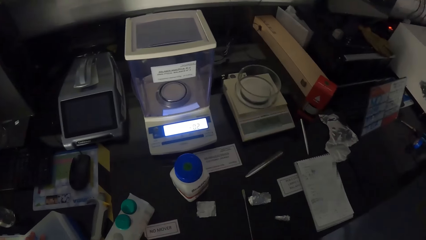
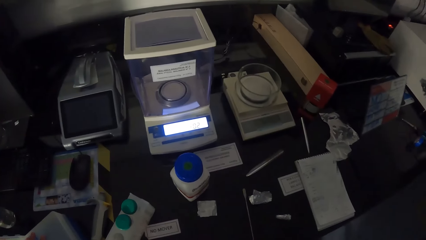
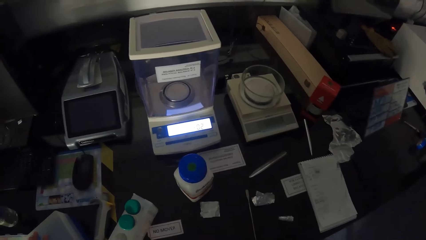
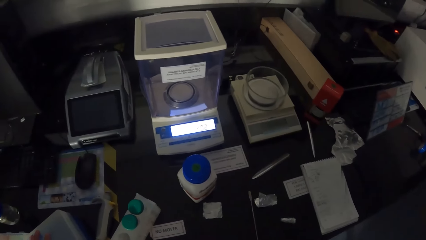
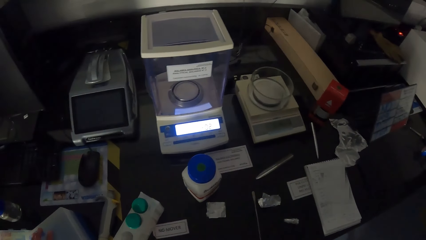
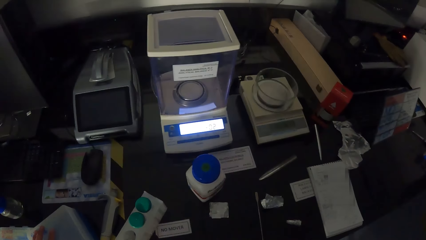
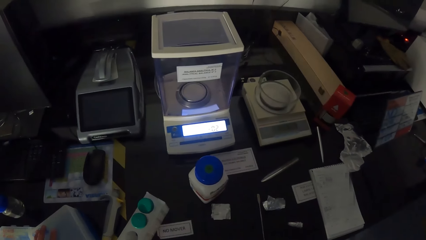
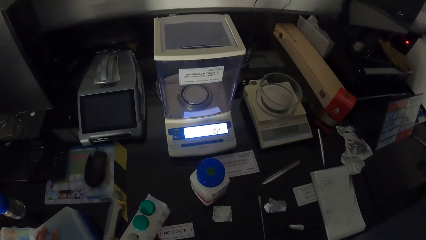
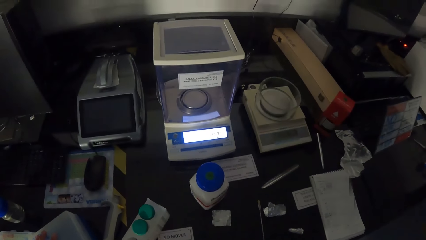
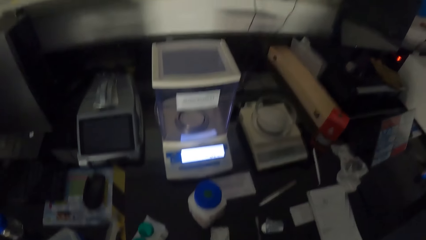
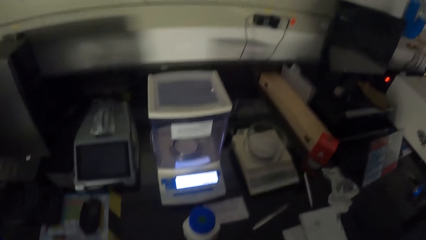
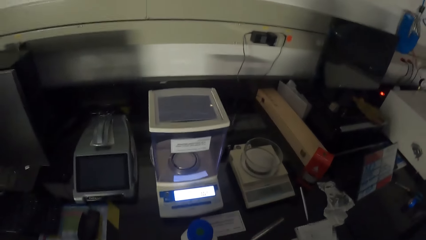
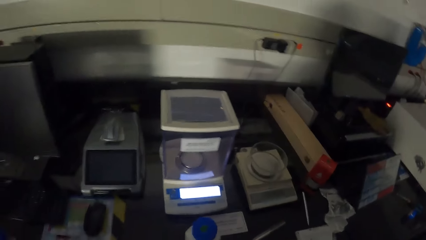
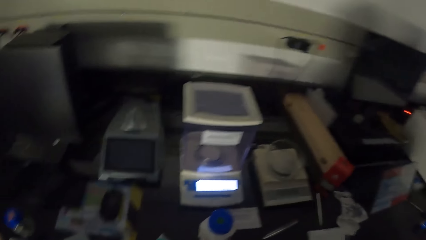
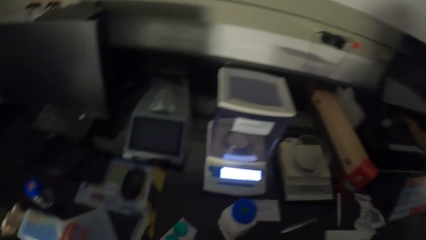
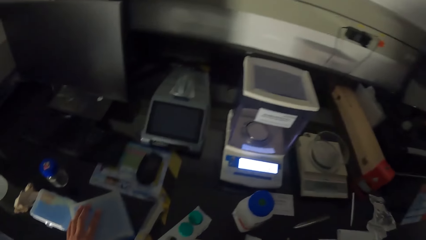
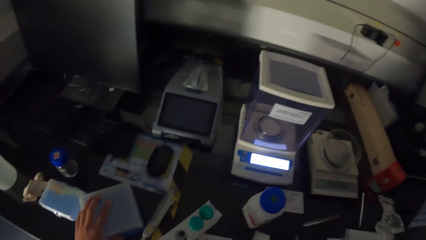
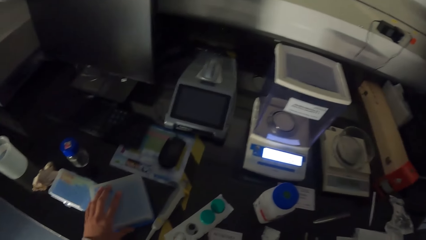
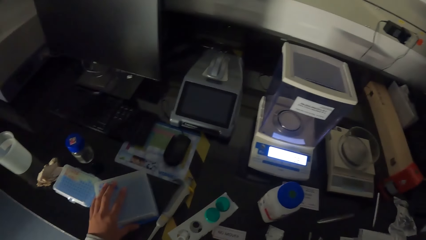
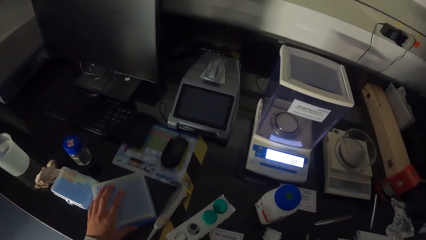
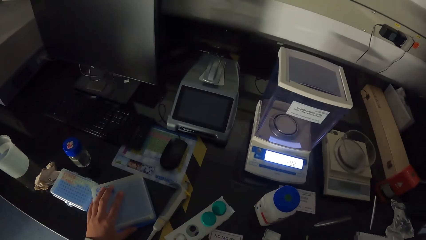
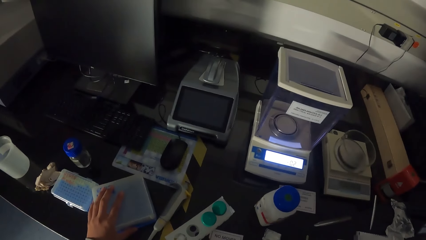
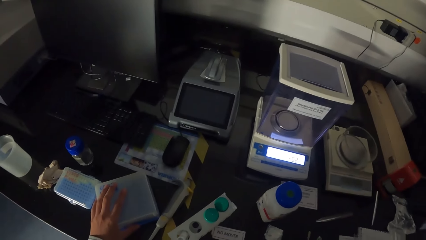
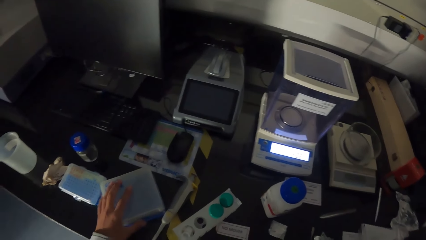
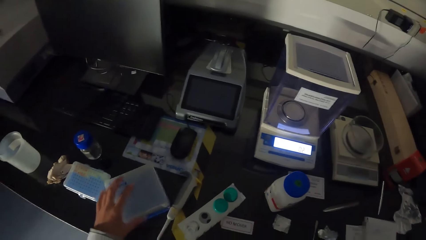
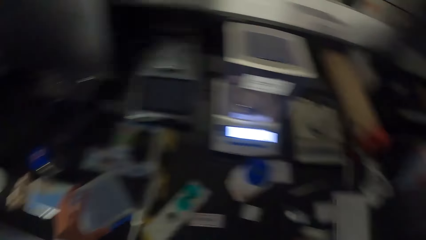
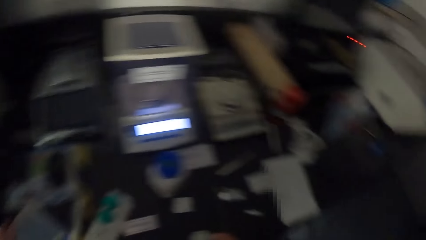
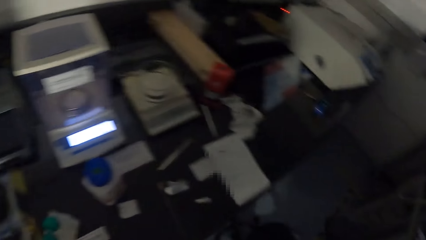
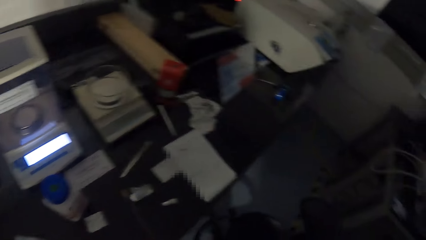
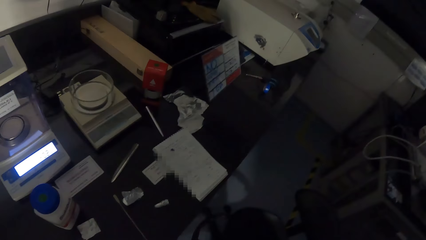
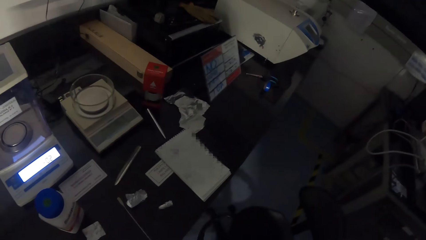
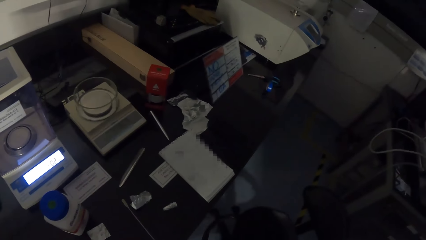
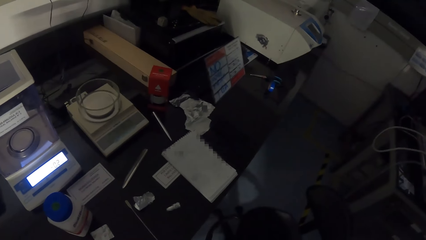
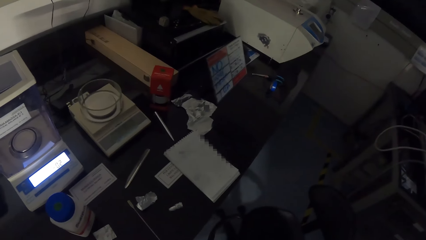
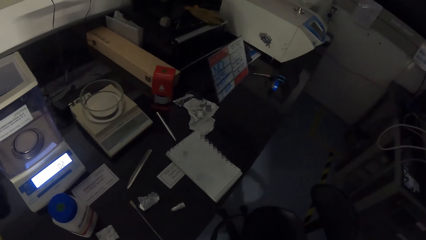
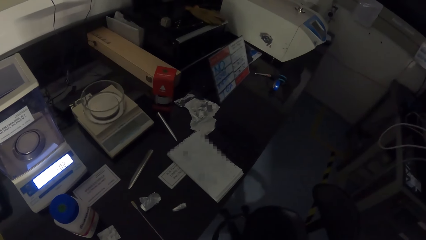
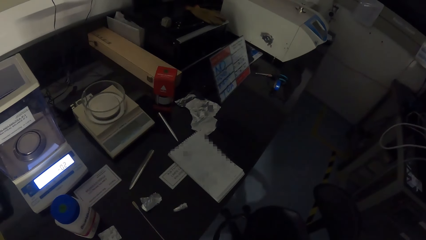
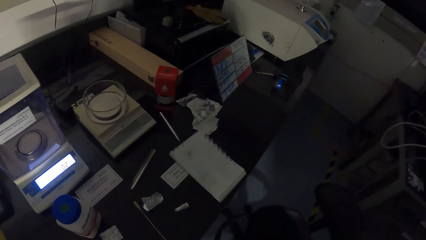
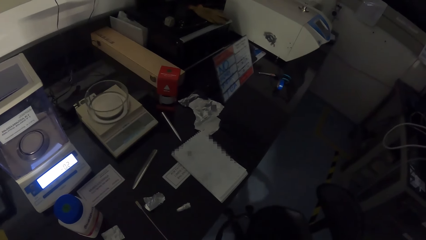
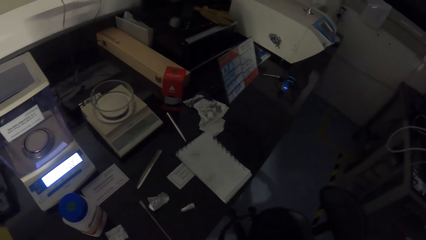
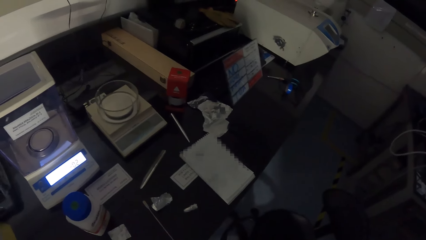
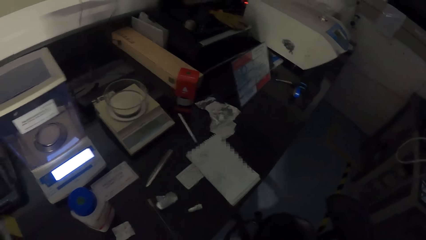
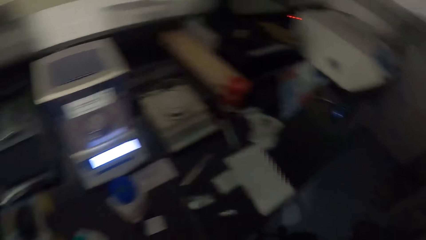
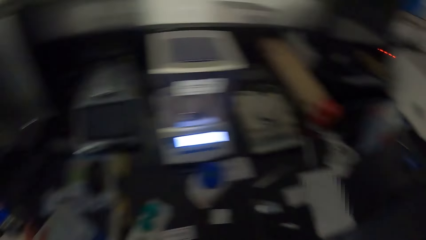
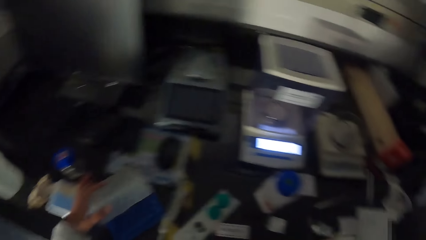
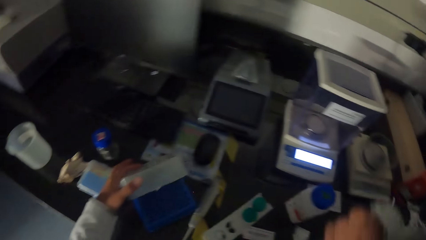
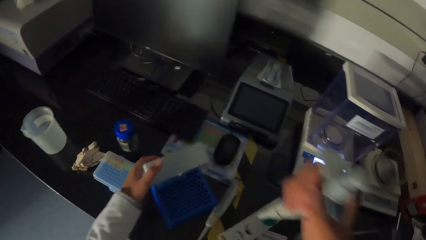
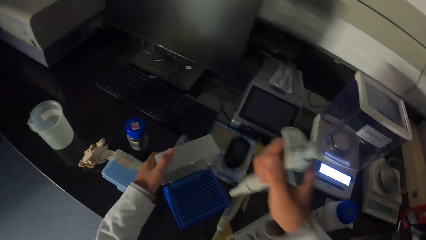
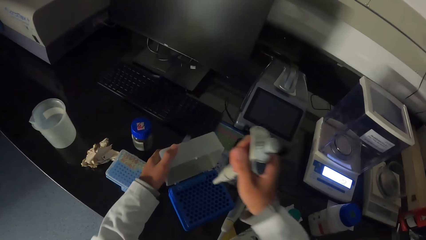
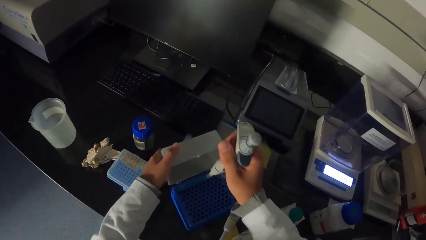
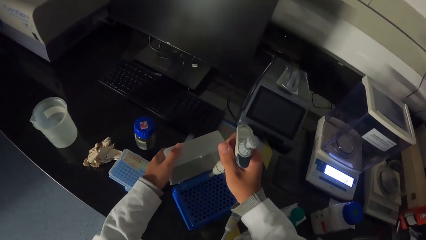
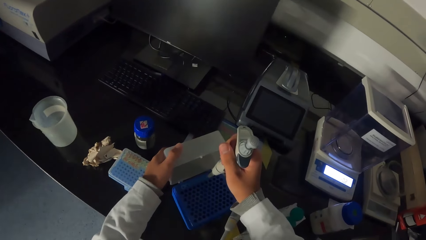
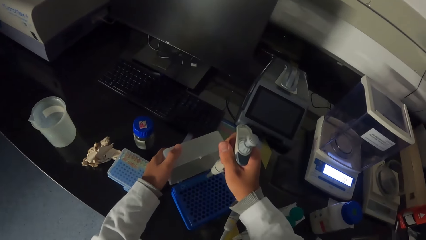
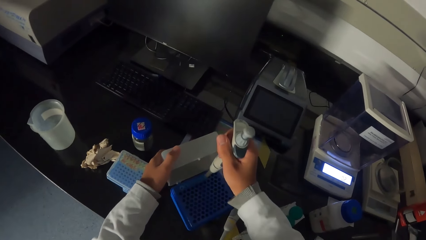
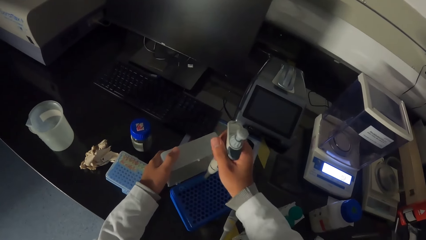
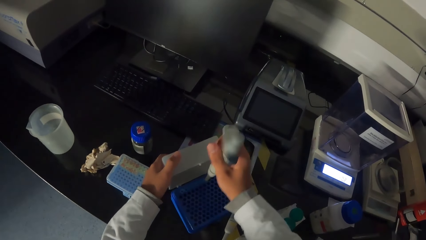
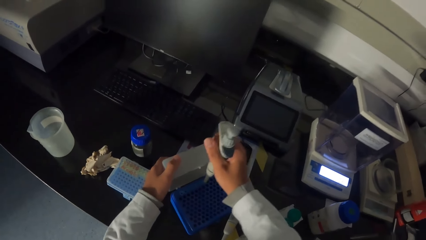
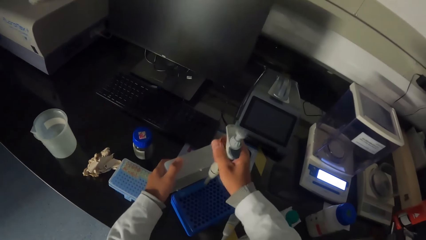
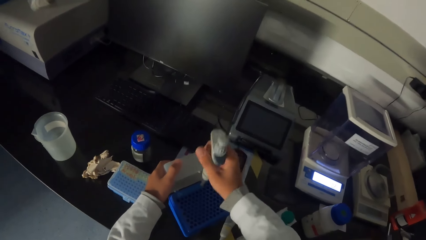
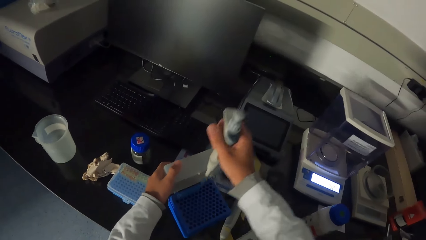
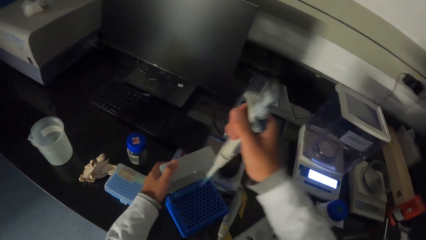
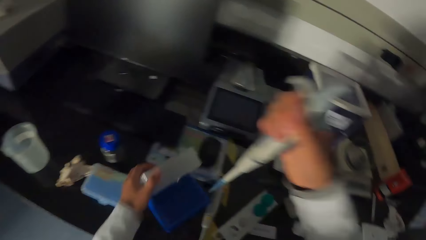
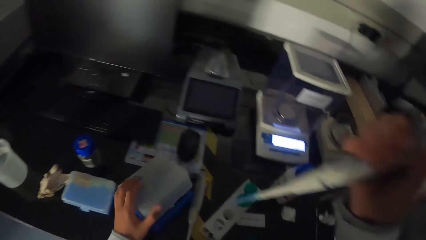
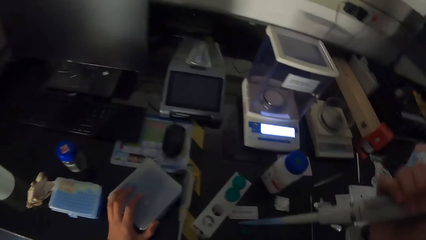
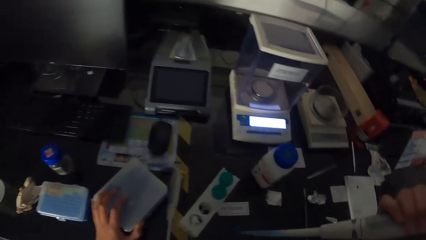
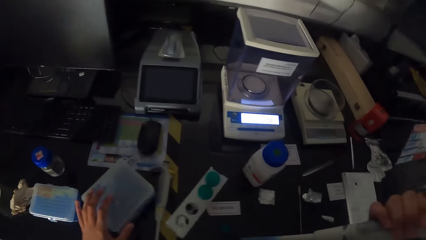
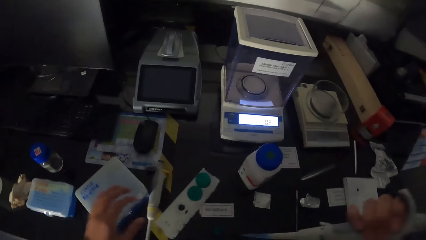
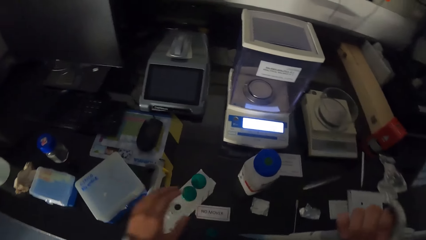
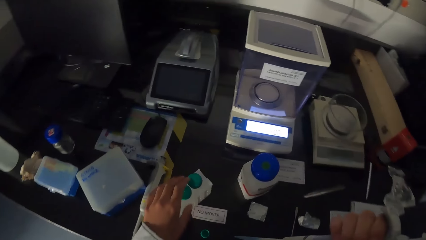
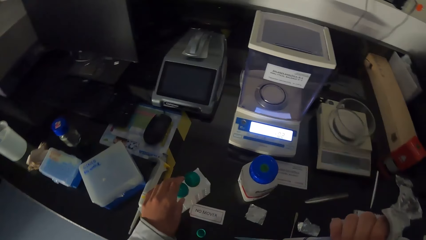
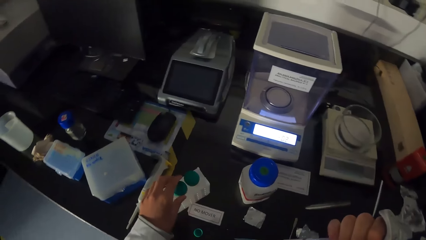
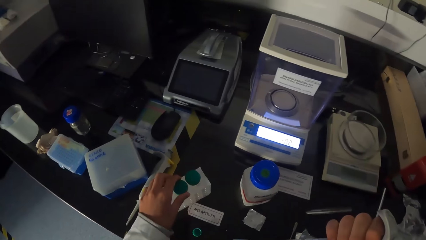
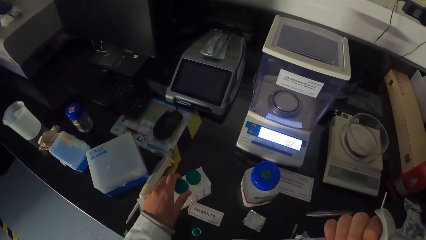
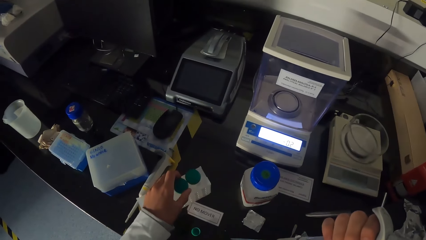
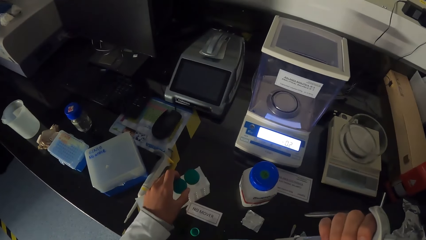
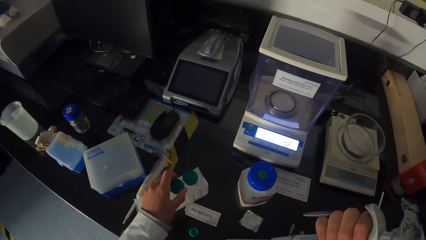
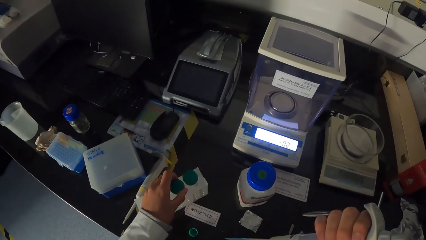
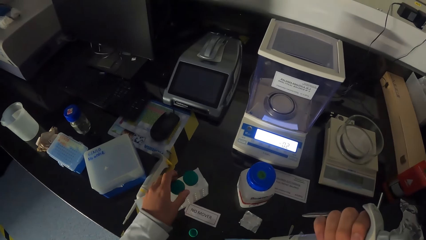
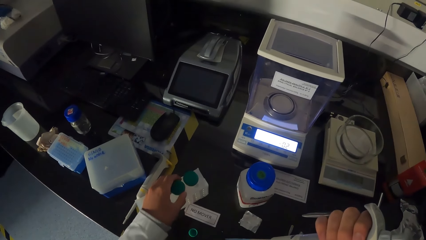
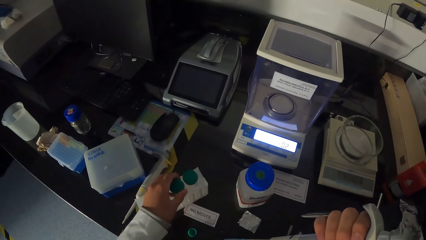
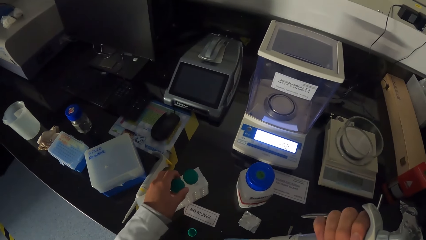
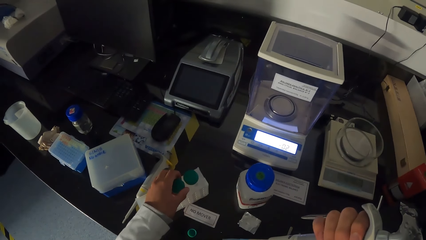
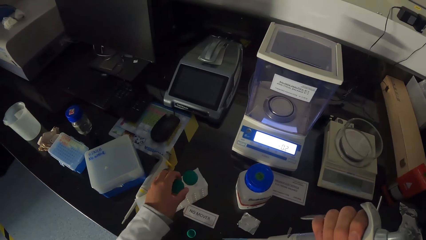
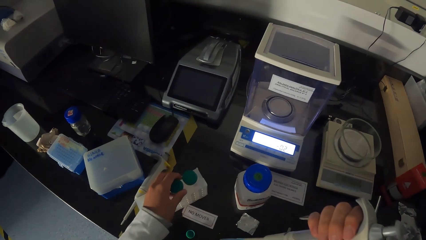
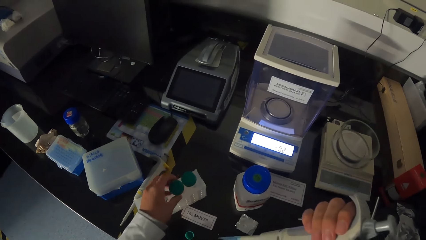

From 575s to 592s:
The camera wearer looks around. He opens the plastic with his left hand. He presses the liquid in the syringe into the plastic with his right hand. He picks a sample with the micropipette. He closes the plastic with his left hand. He opens the test tube with his left hand. He takes out the test tube from the rack with his left hand.
